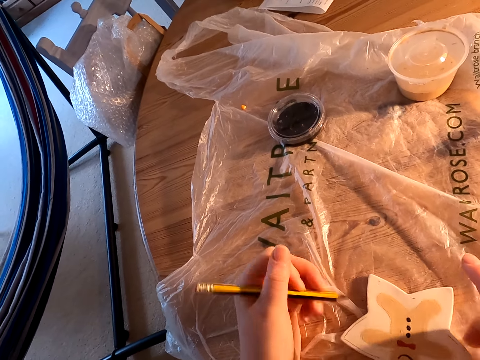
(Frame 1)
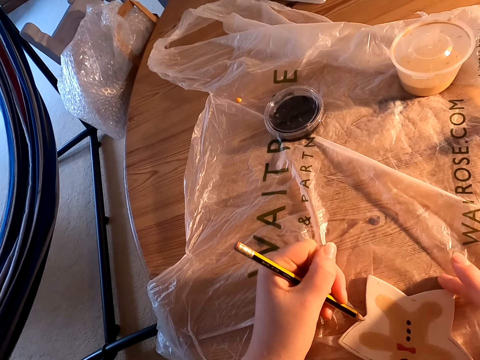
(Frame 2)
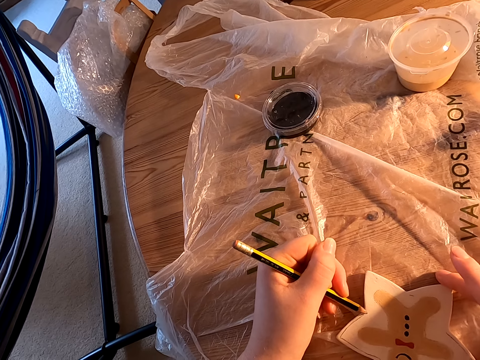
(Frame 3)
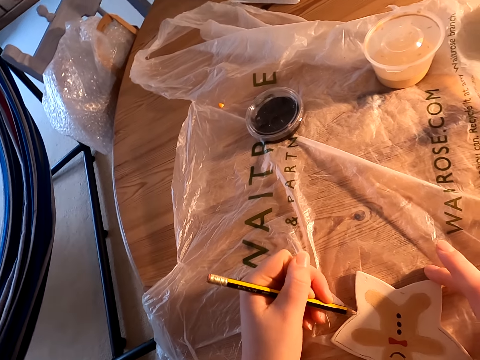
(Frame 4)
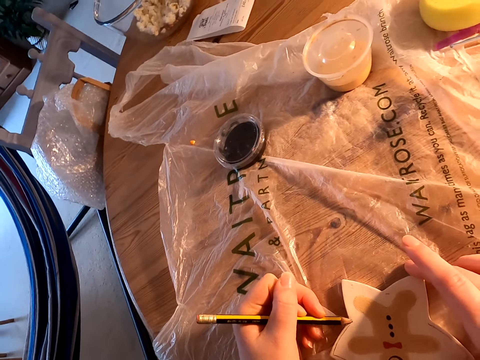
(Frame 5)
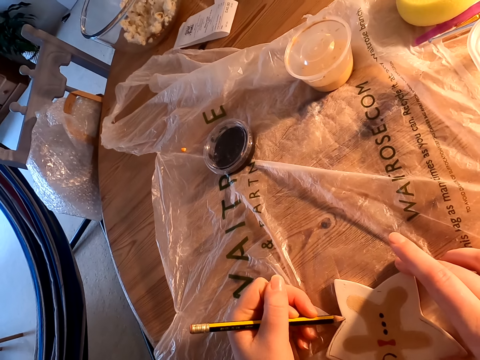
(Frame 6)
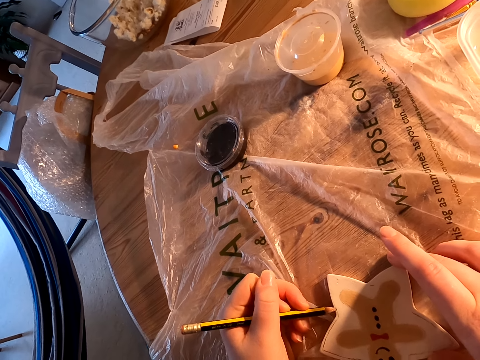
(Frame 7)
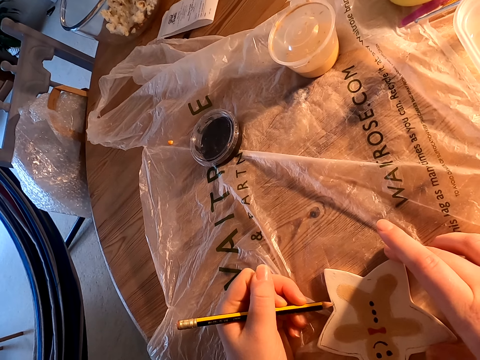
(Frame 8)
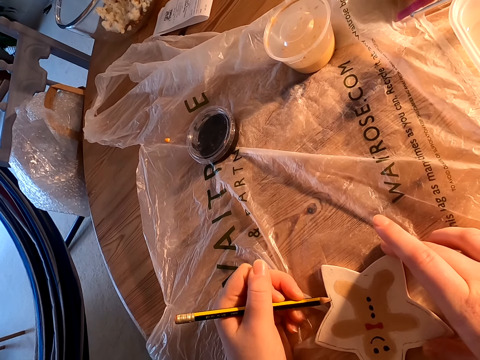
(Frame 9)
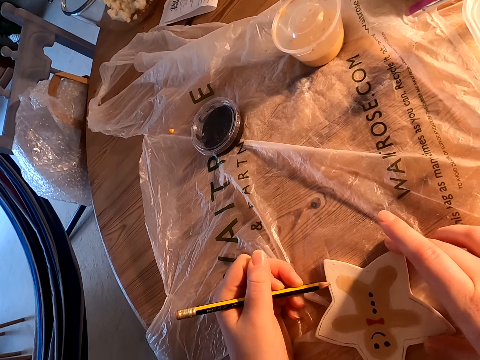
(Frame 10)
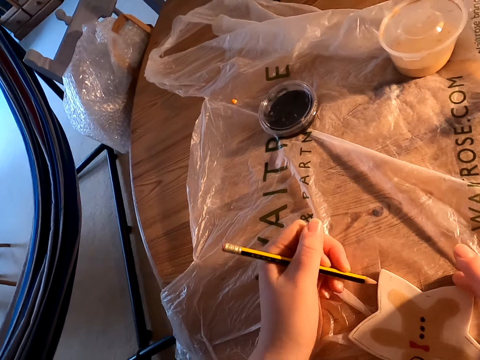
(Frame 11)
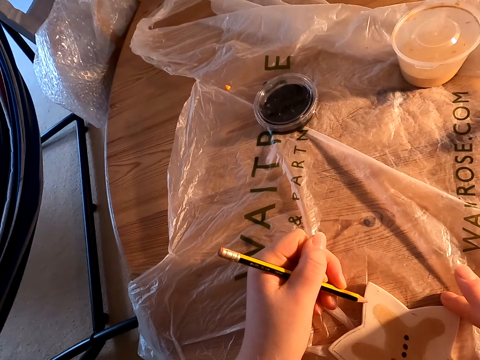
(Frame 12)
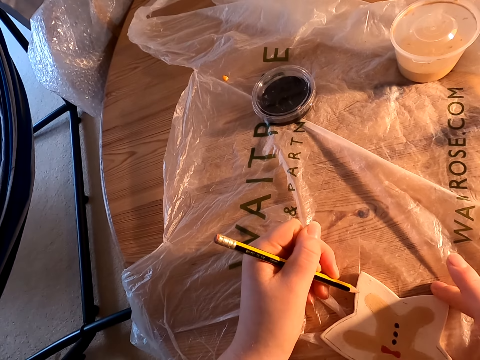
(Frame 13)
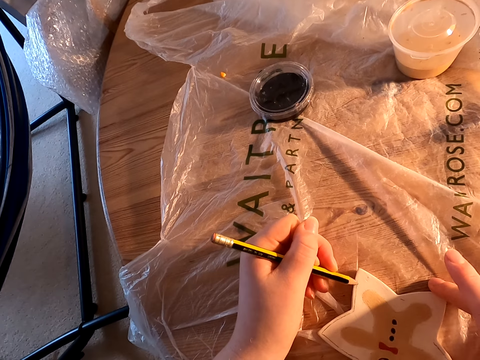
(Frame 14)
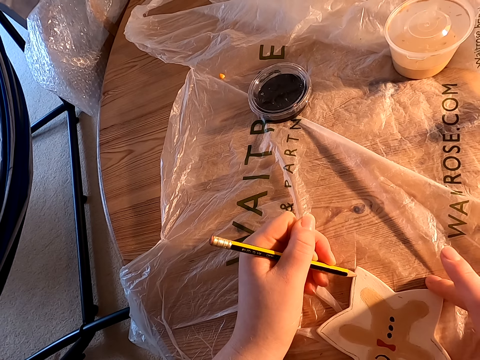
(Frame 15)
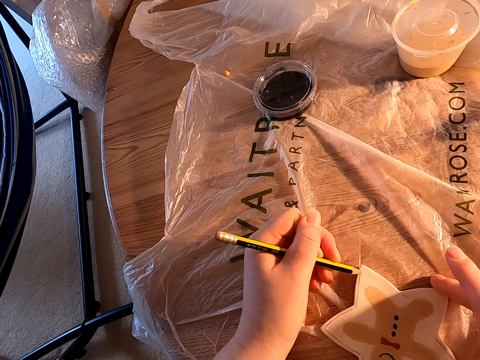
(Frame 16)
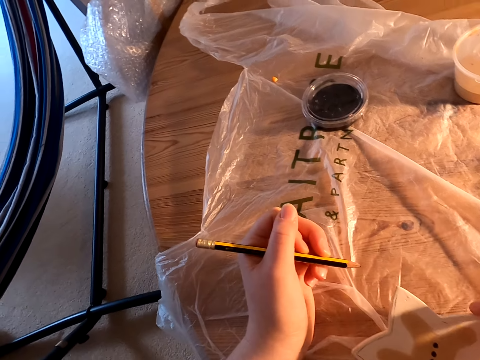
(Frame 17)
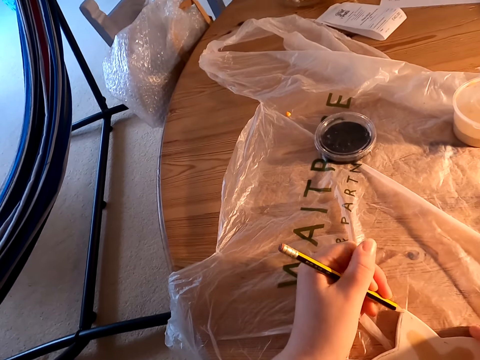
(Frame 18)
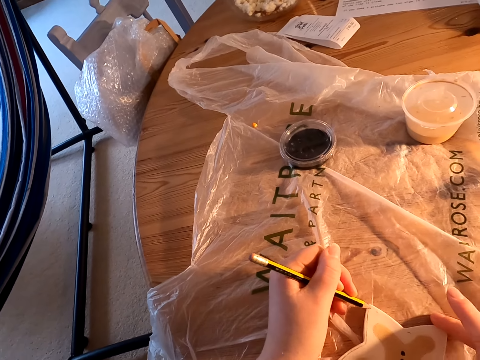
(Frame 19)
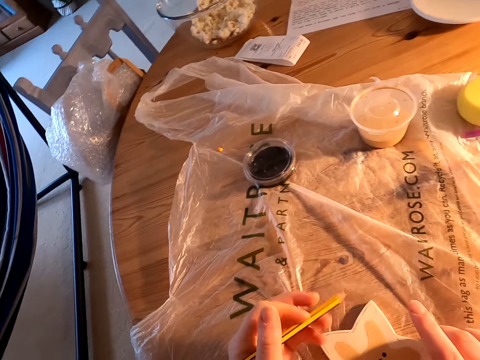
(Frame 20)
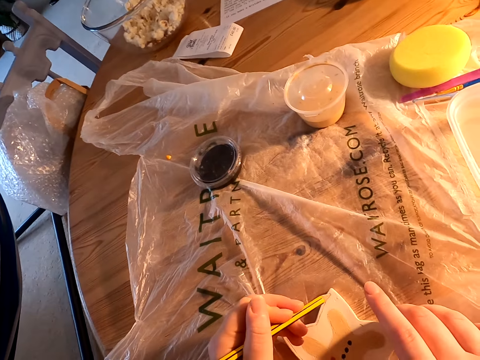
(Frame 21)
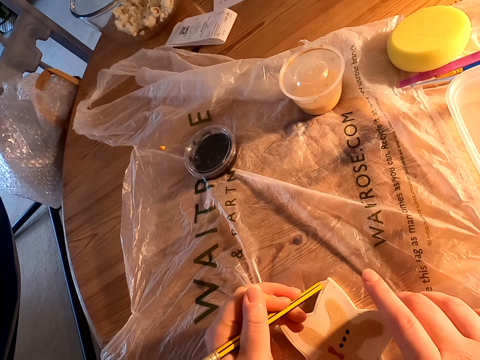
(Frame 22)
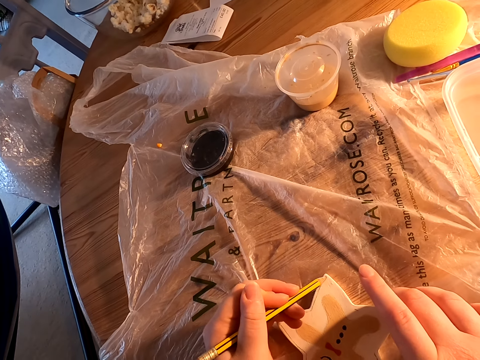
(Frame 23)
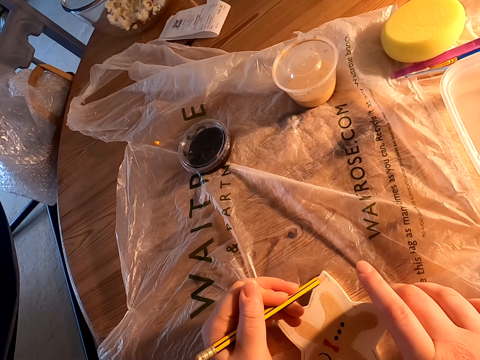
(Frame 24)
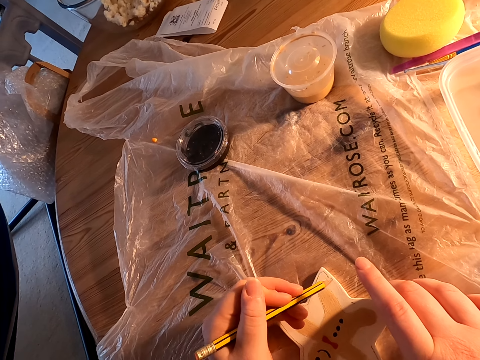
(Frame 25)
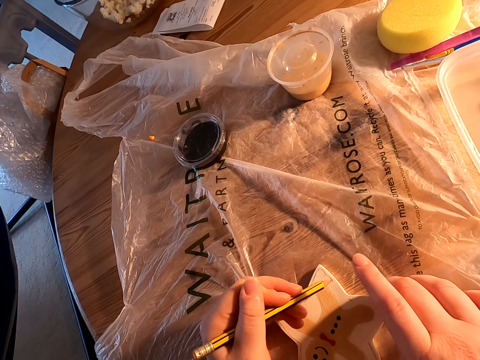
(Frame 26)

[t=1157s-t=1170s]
The camera wearer moves something on the table with his right hand. He draws a line on the object with a pencil.

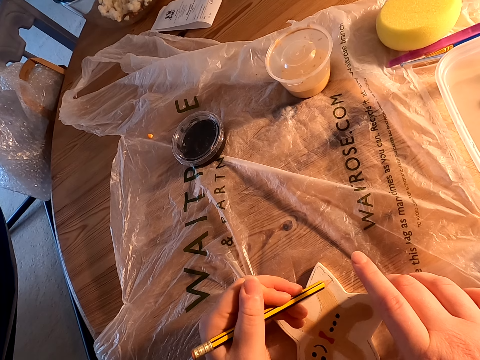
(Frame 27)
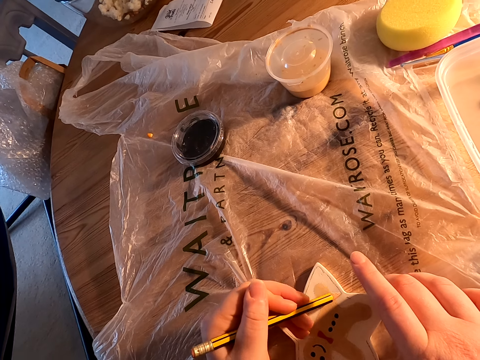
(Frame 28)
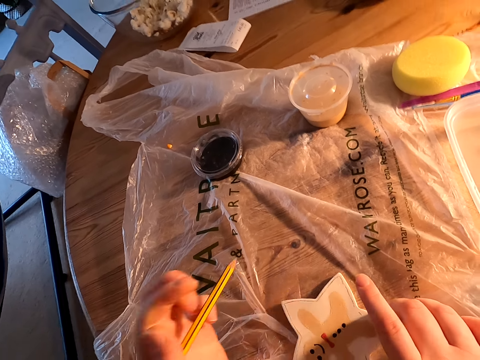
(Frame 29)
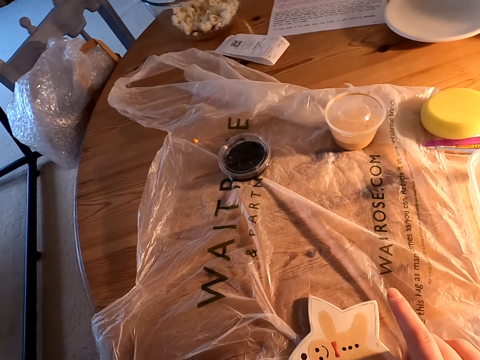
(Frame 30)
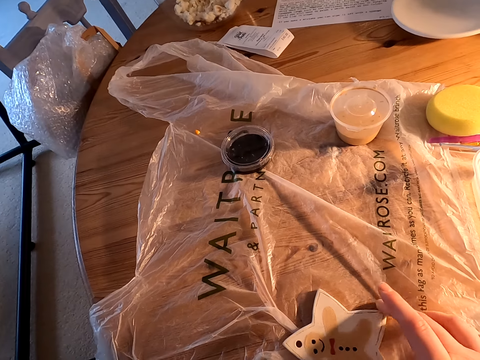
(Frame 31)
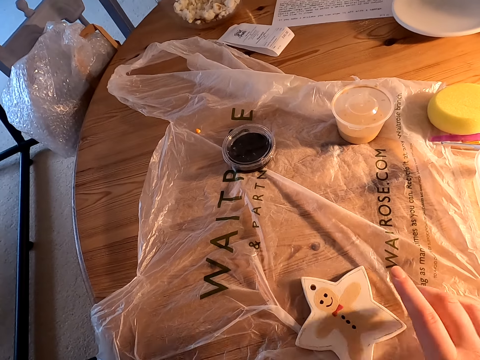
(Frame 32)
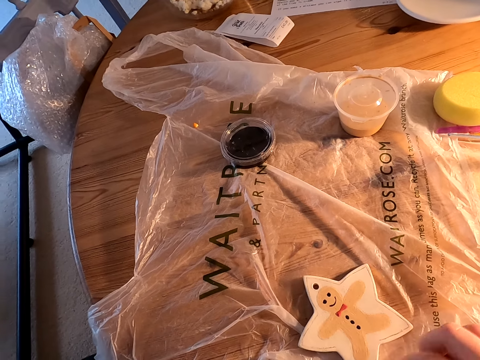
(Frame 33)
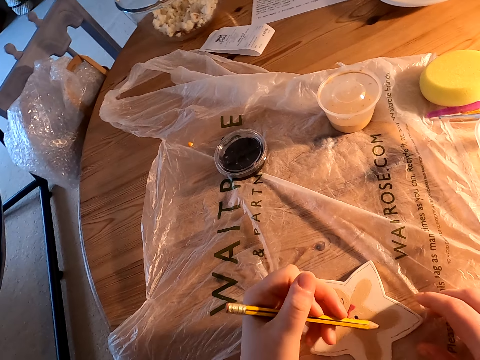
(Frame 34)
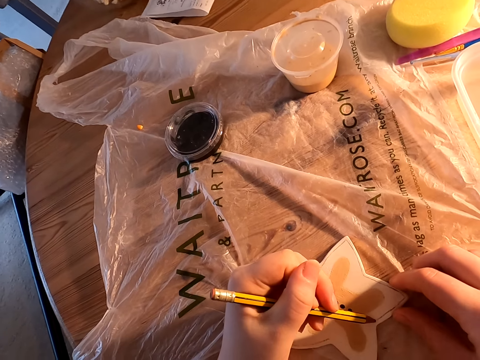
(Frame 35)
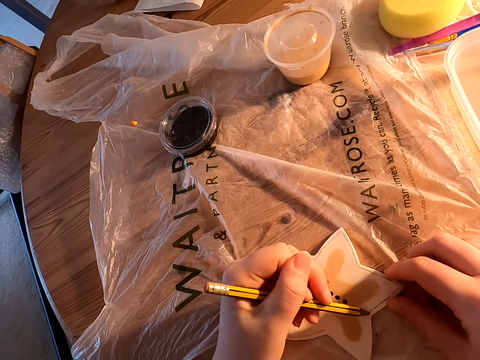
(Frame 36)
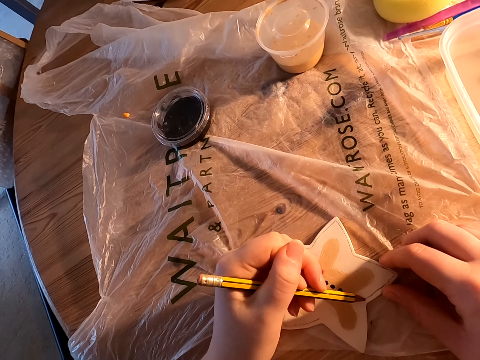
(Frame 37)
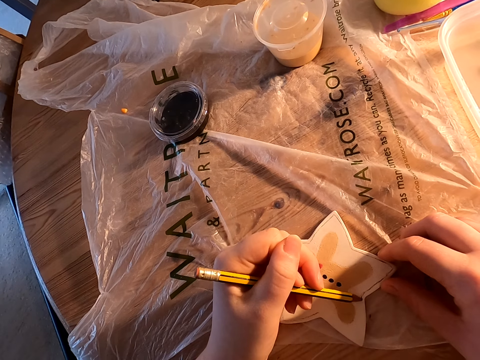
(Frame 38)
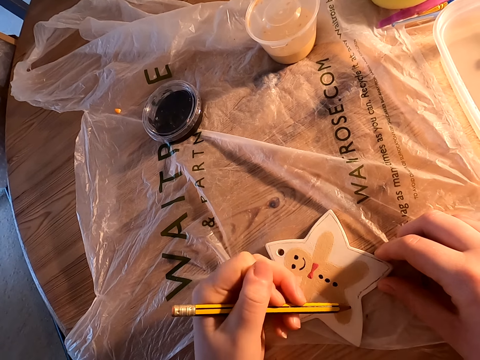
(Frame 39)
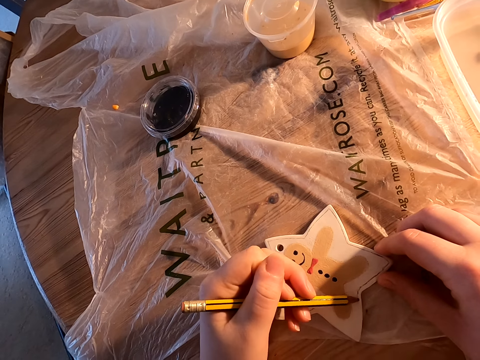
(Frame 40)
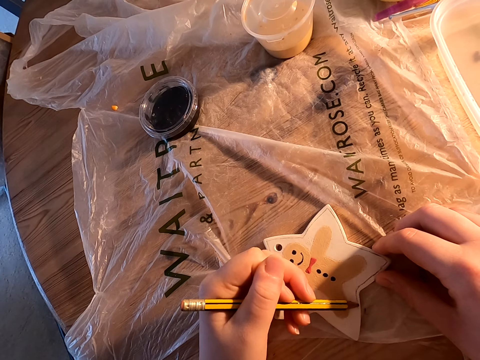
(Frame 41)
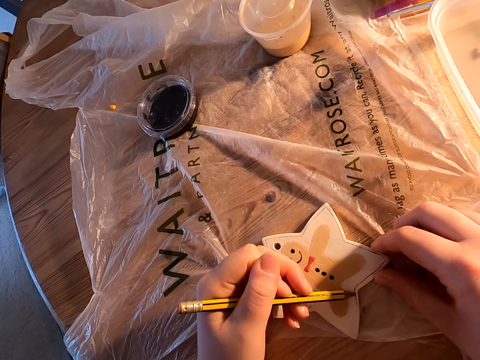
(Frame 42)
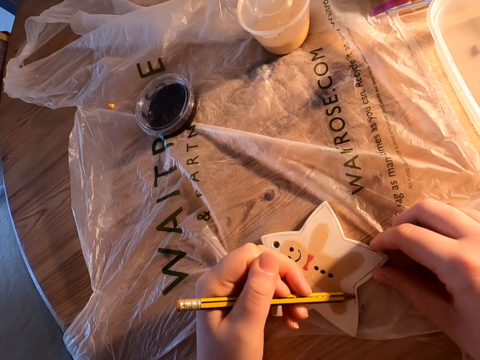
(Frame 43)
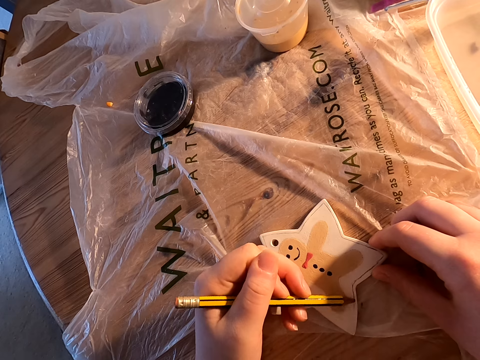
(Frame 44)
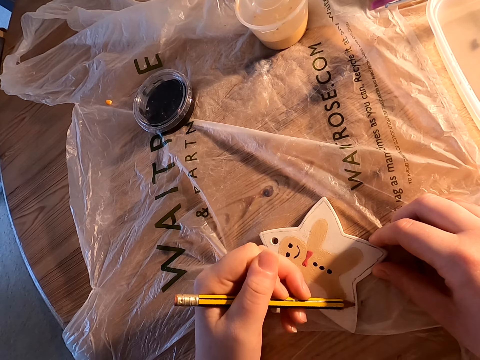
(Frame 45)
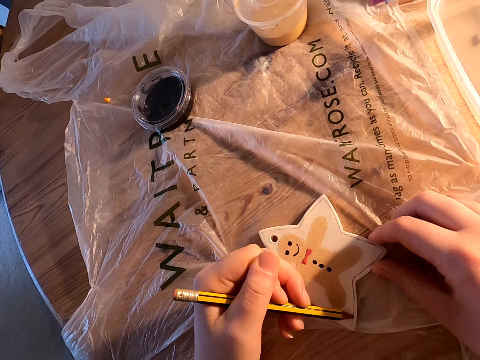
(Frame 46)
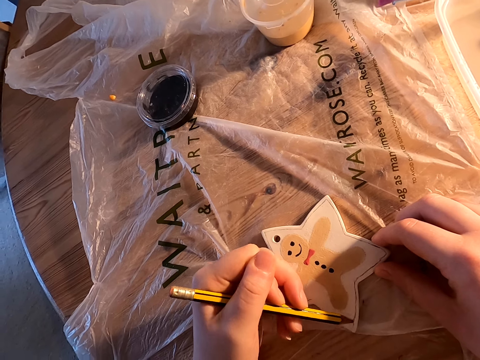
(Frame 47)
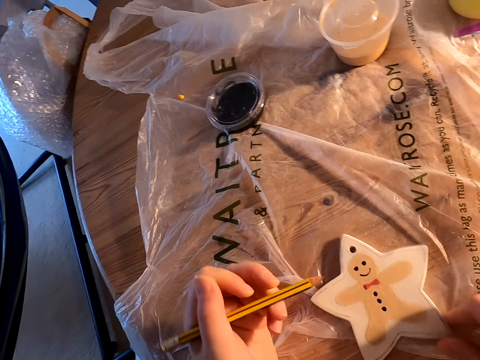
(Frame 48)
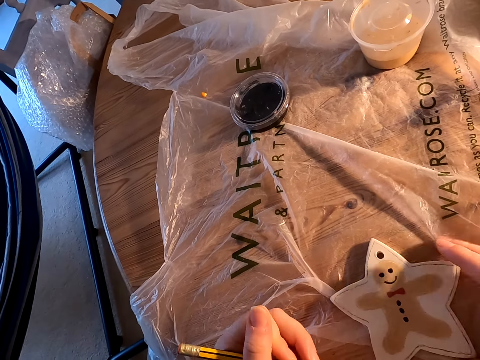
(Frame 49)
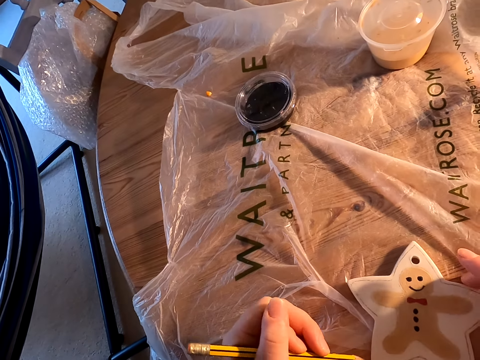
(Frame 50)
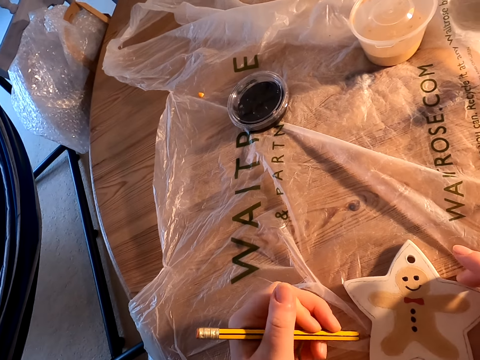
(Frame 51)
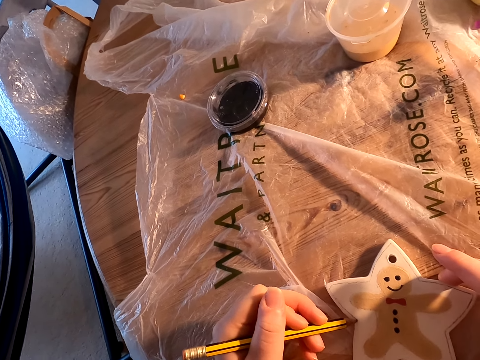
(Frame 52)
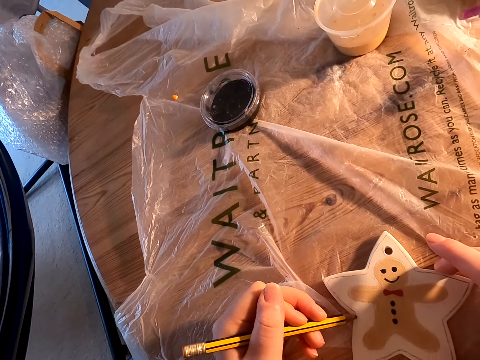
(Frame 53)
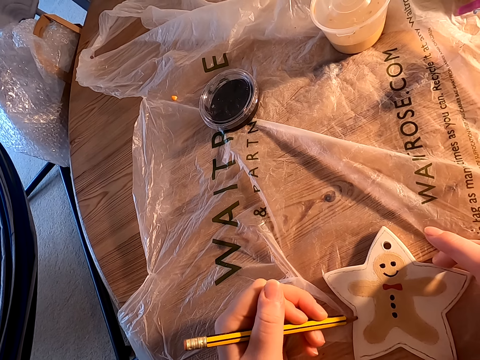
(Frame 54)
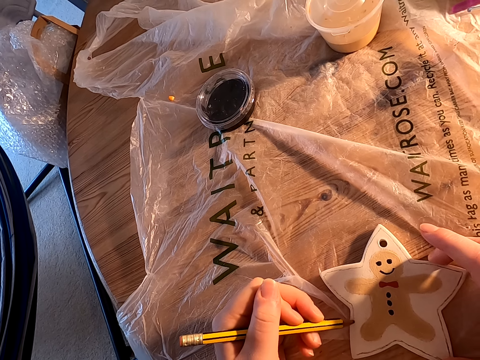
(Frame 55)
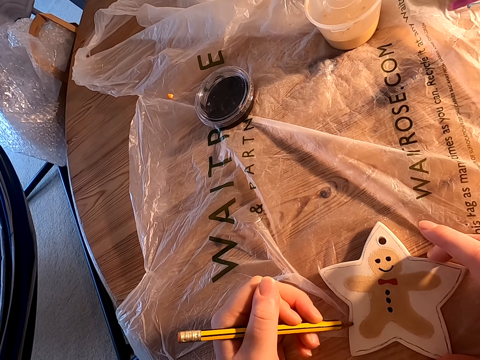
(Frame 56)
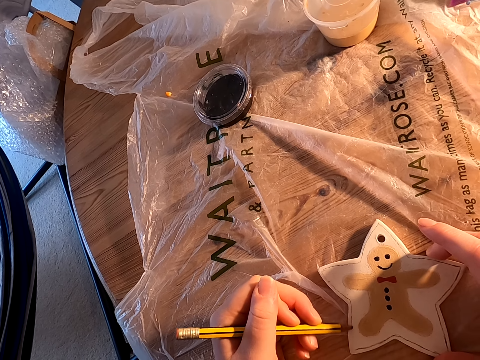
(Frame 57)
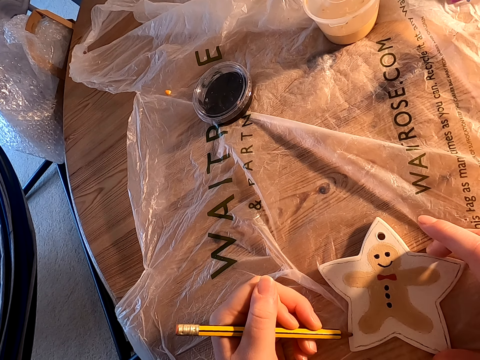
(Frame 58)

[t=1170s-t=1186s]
The camera wearer moves something on the table with his right hand. He draws a line on the object with a pencil. He moves something on the table with his right hand. He draws a line on the object with a pencil.
